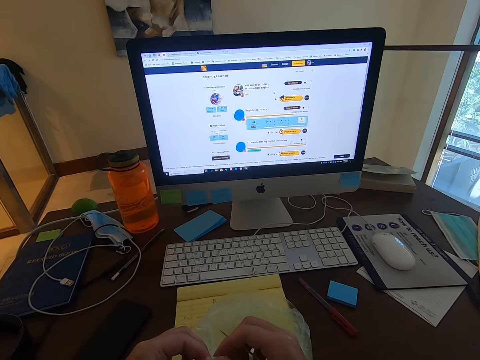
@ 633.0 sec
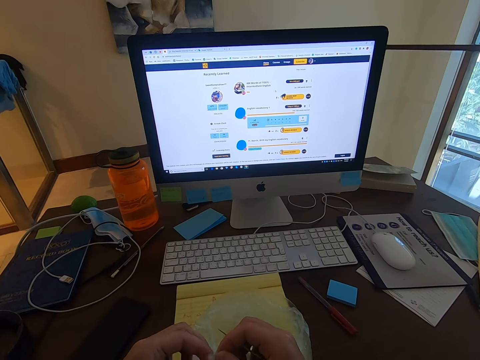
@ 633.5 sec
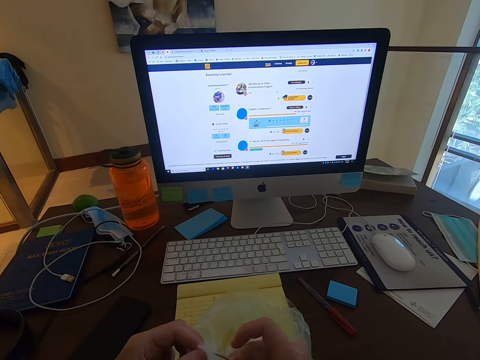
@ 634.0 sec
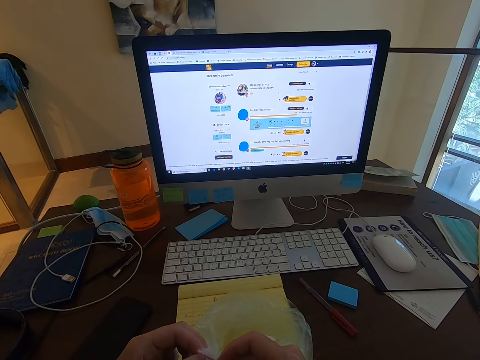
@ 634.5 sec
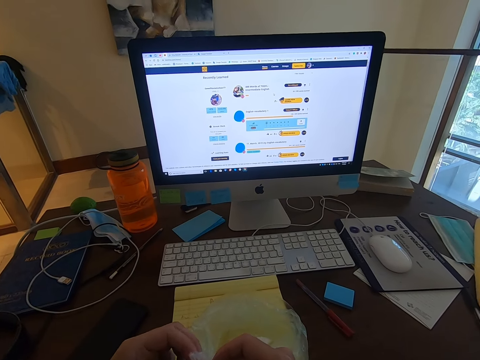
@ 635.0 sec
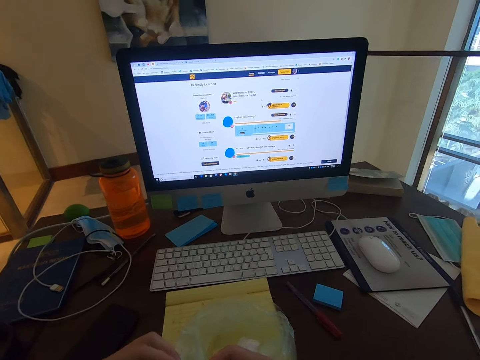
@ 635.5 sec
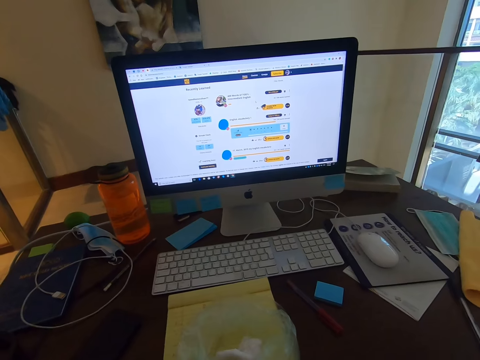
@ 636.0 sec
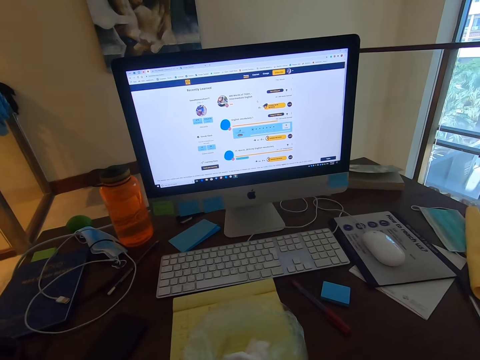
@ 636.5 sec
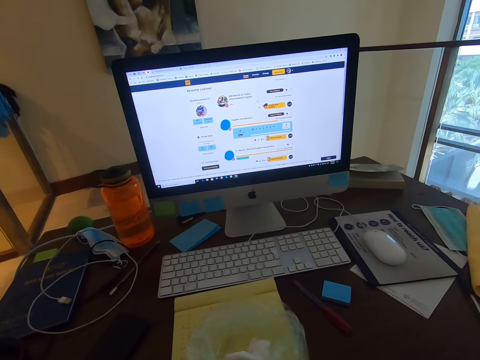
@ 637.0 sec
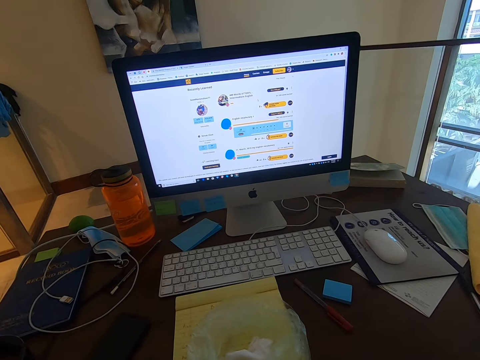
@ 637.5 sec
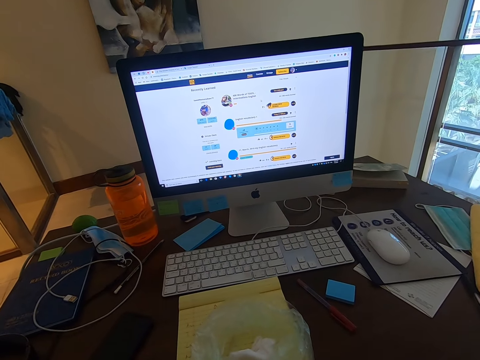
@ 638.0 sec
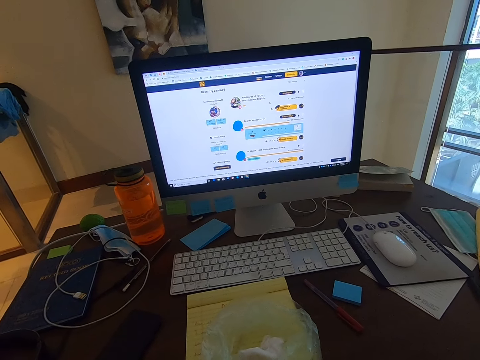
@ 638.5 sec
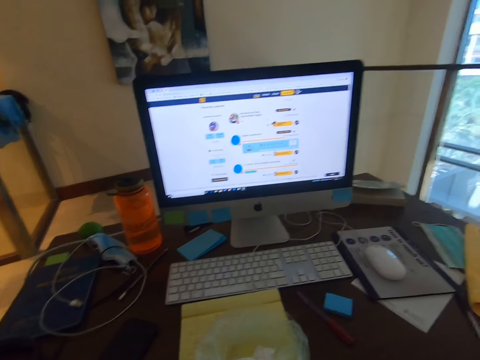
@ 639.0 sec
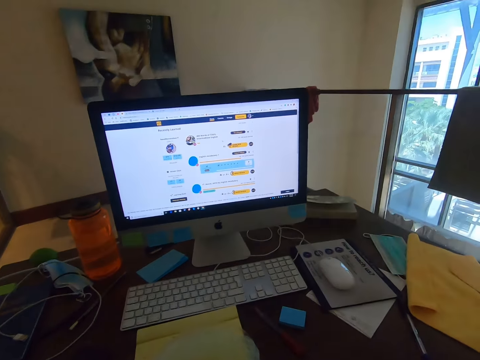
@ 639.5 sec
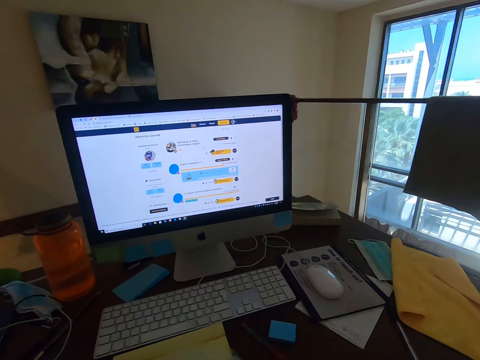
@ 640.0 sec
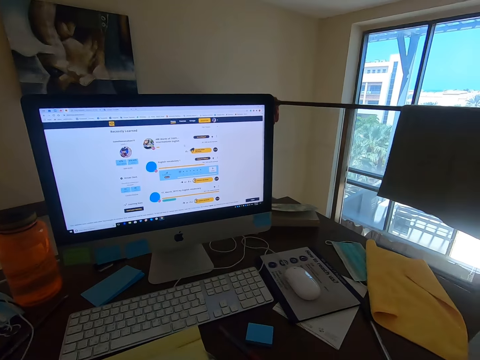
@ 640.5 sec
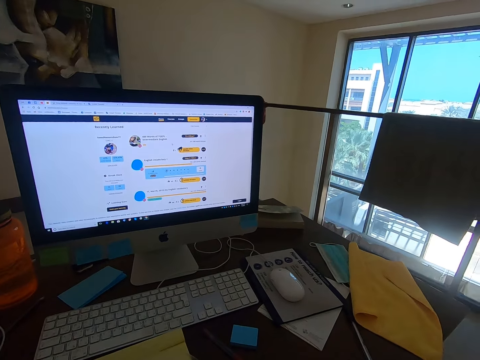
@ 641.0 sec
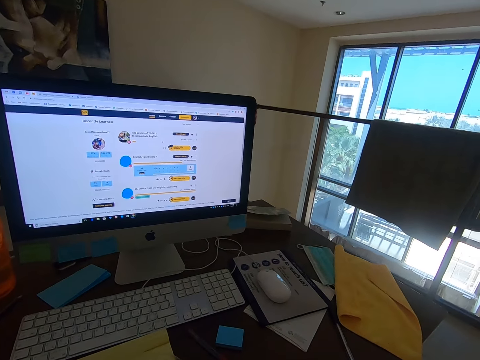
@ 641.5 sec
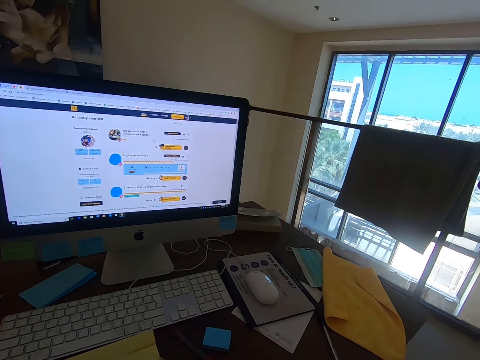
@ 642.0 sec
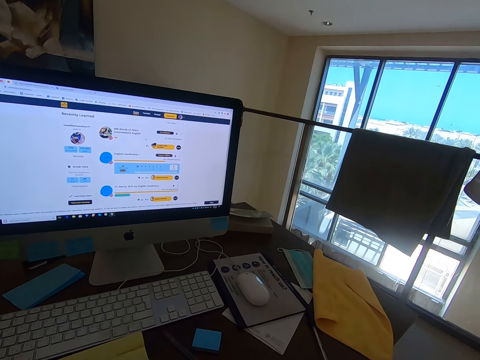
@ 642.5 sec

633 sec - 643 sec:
The camera wearer pokes the cotton with the toothpick. They stare at the monitor's screen and look around.

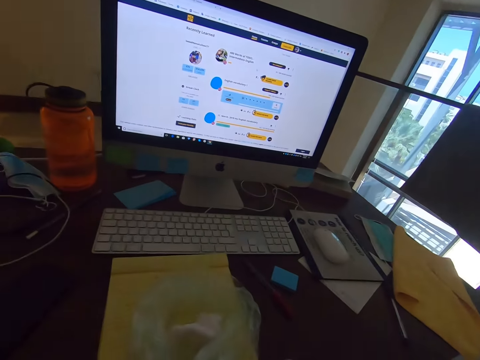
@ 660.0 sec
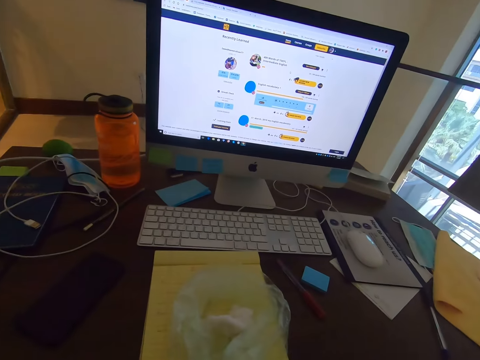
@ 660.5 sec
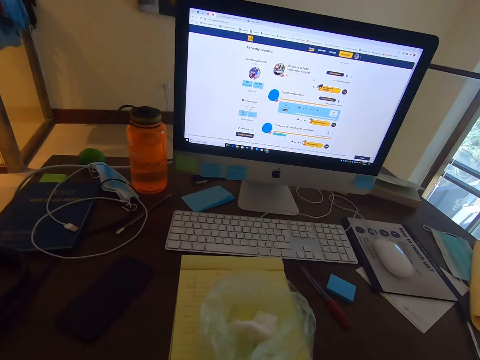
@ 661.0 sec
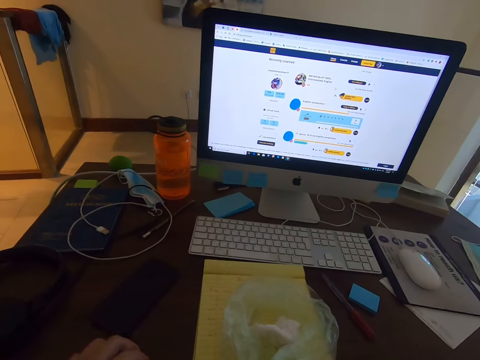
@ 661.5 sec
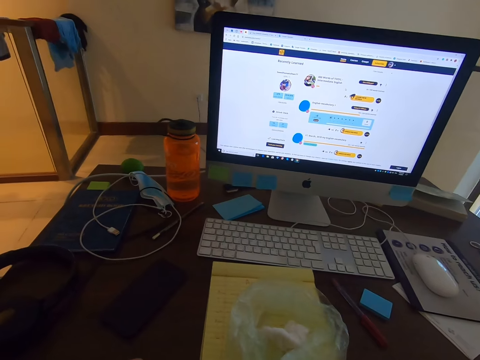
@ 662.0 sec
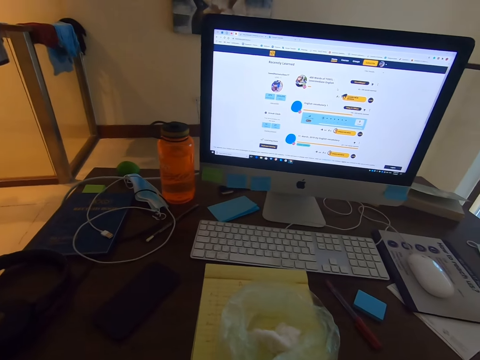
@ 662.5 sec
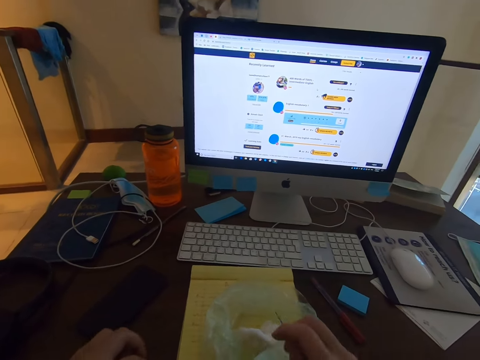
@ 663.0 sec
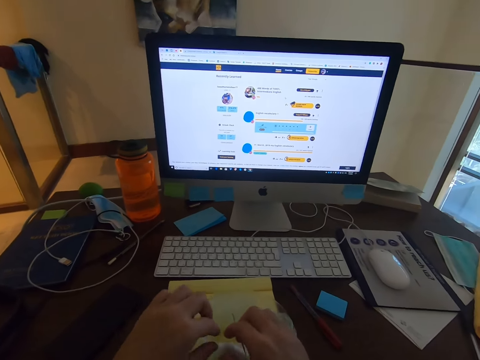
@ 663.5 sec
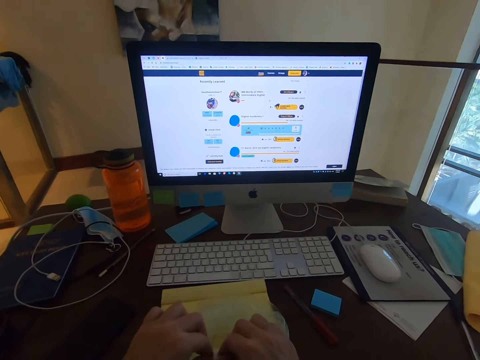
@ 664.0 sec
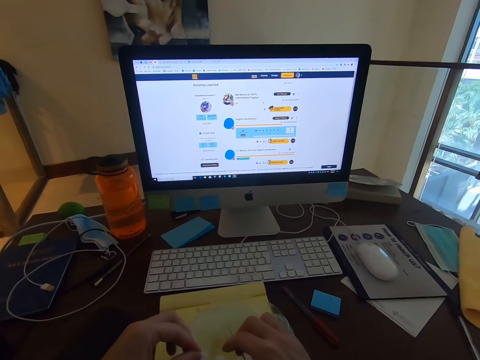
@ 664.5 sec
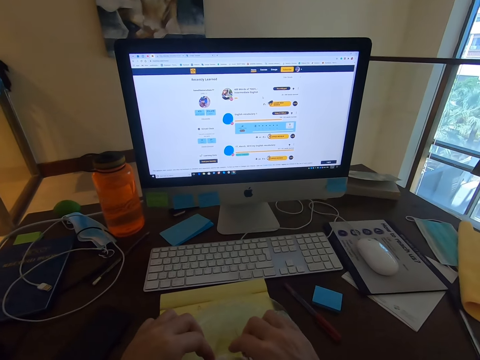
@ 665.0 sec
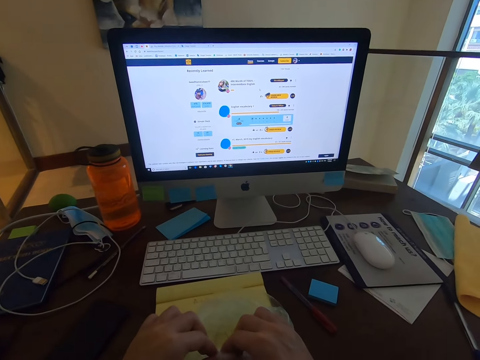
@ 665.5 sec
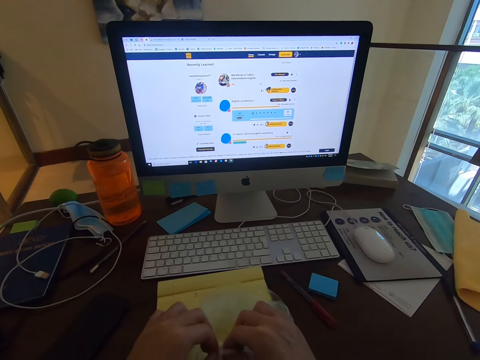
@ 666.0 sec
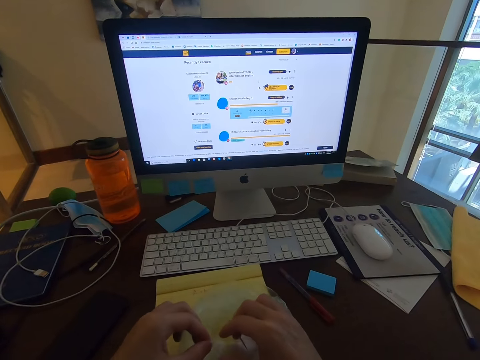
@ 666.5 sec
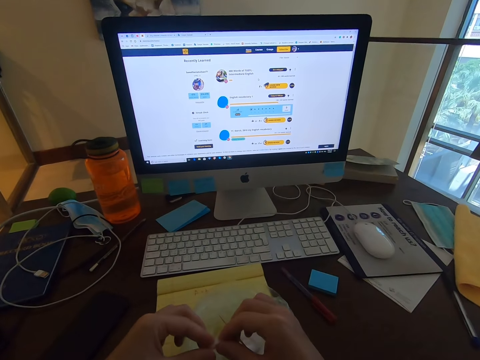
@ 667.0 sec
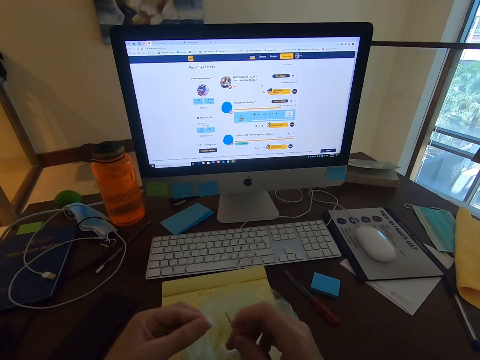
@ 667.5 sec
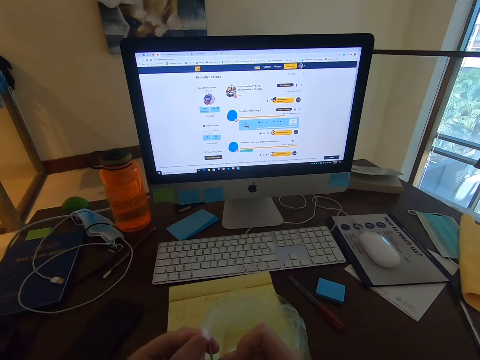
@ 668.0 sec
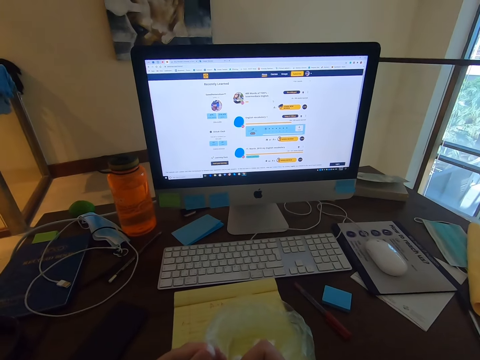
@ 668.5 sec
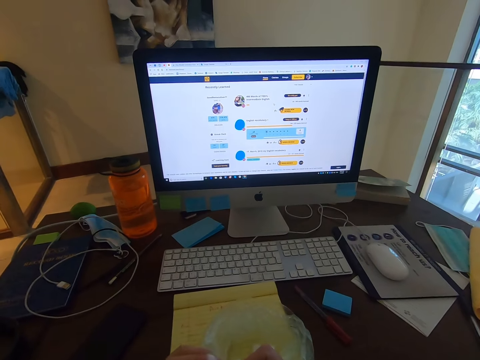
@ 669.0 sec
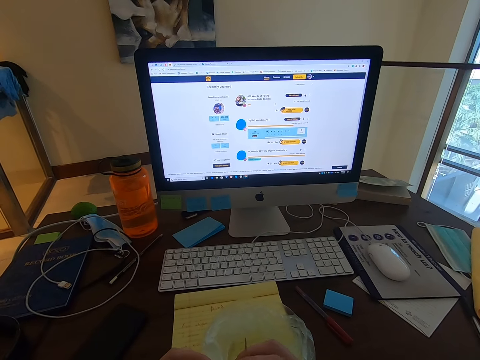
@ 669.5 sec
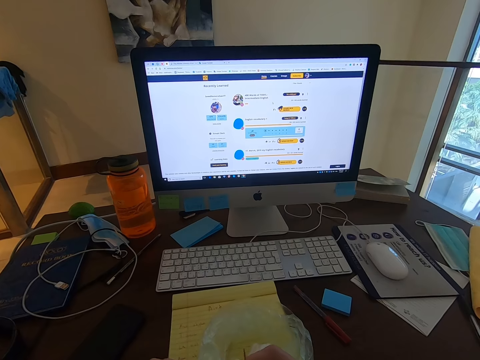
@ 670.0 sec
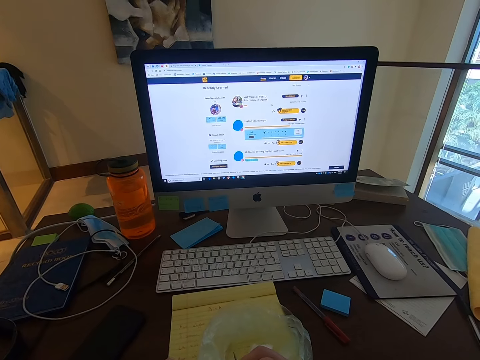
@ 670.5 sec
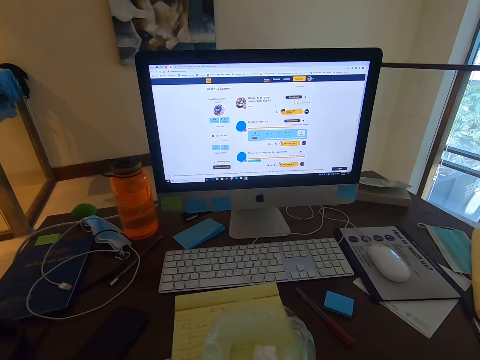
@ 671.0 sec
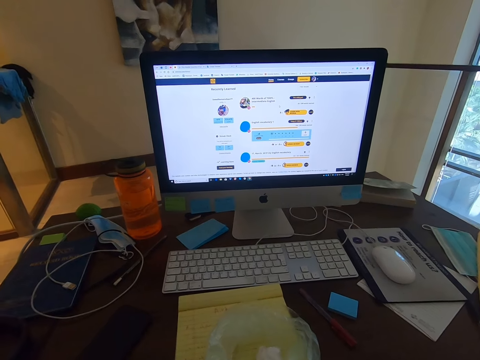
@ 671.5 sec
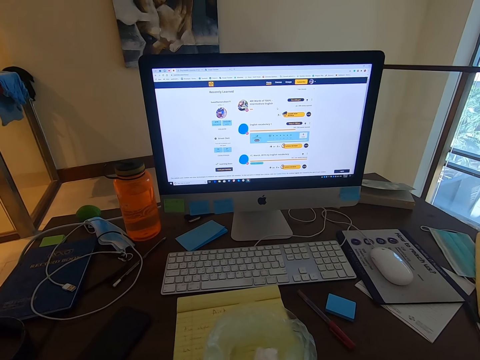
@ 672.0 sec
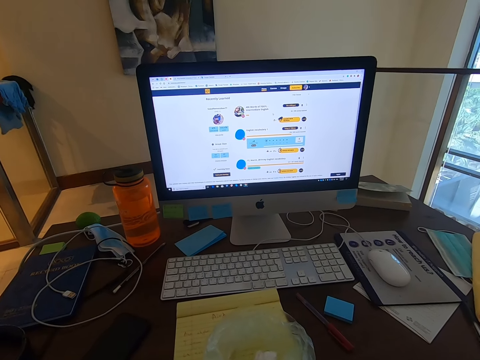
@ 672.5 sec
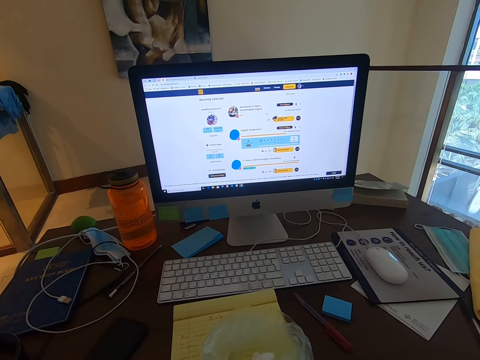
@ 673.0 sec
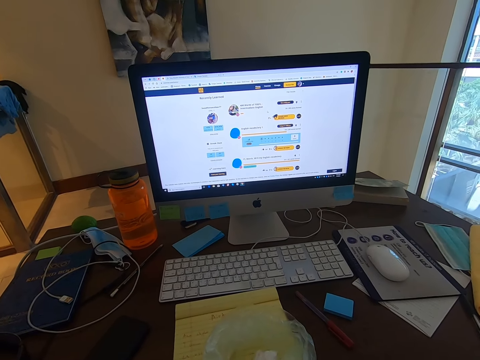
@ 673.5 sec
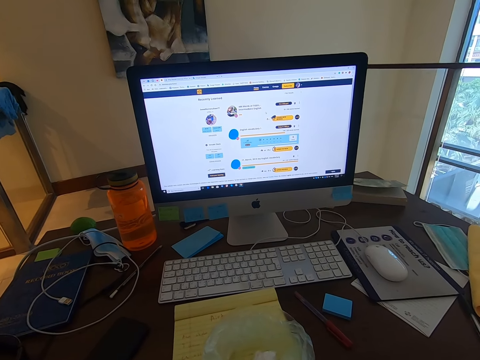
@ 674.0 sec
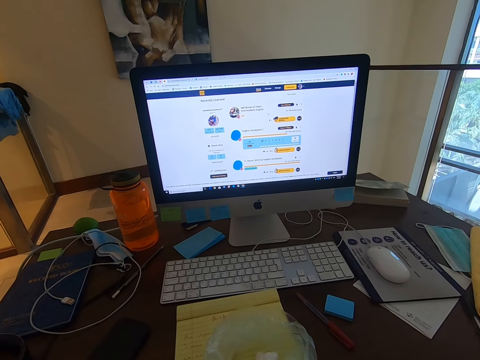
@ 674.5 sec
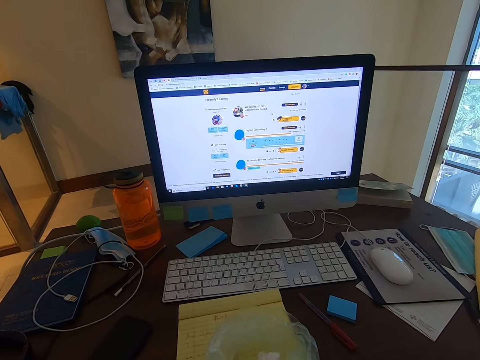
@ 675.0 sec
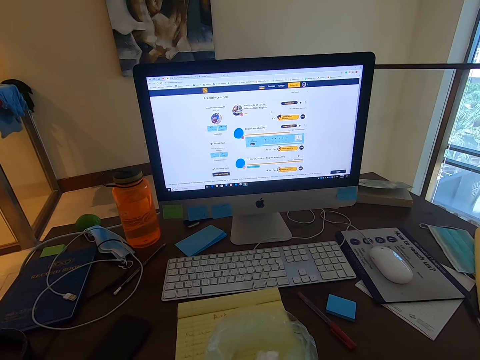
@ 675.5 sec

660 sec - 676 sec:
The camera wearer moves his hand. He cuts the cotton with his hands. He moves paper. He pokes the cotton with the toothpick. He stares at the monitor's screen. He looks around.
